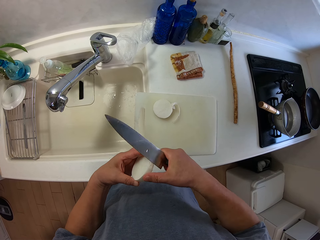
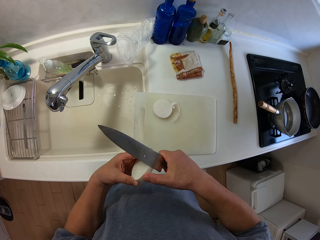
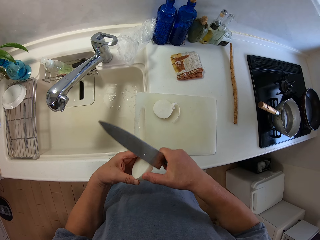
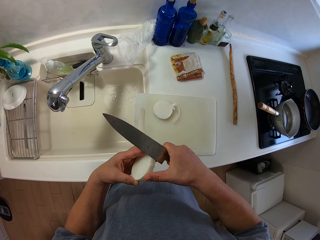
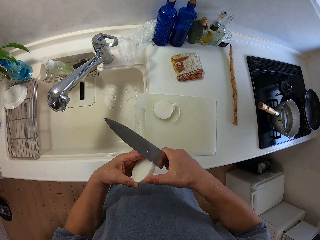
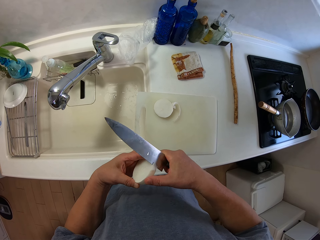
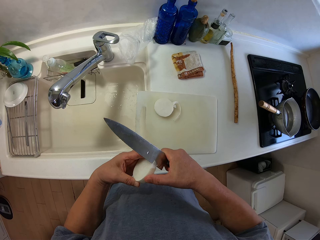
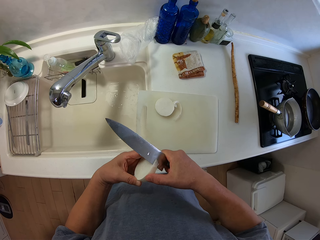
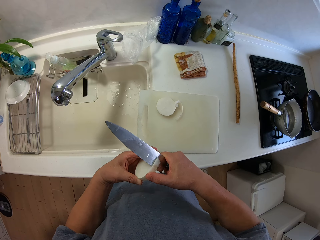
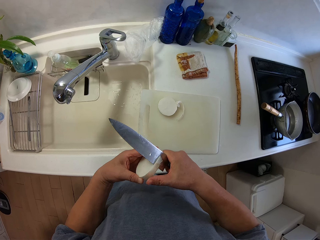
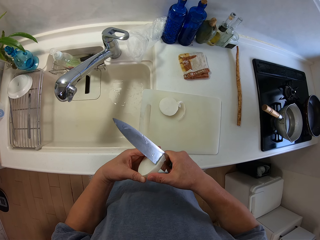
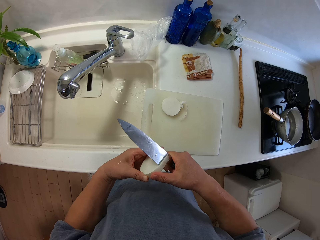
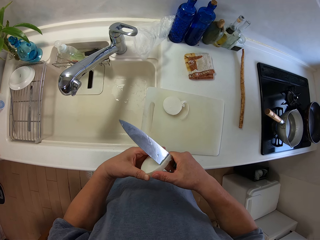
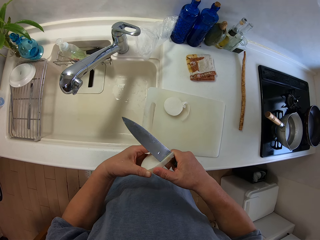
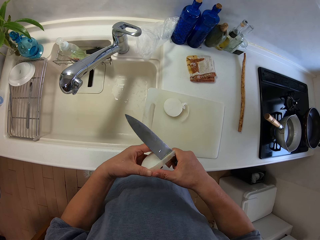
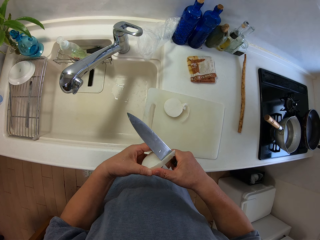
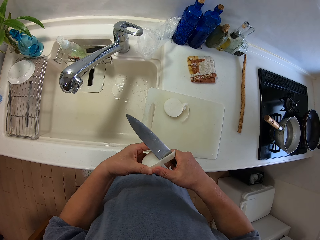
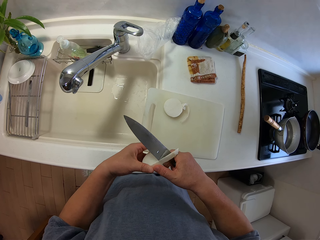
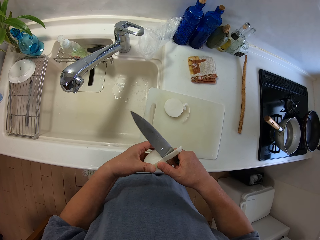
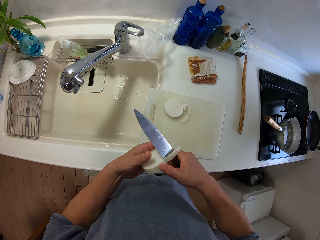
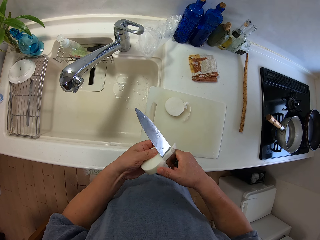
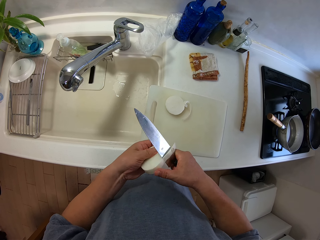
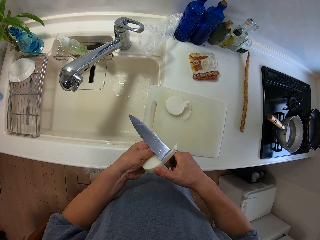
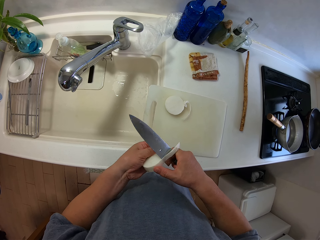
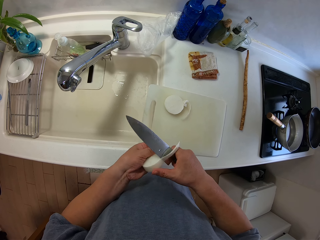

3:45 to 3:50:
The camera wearer peels the cassava.

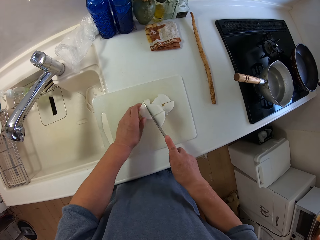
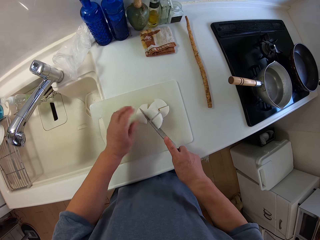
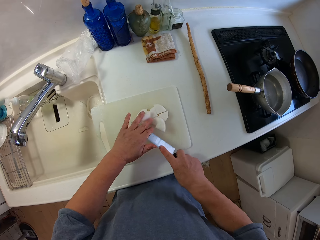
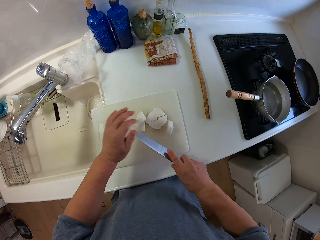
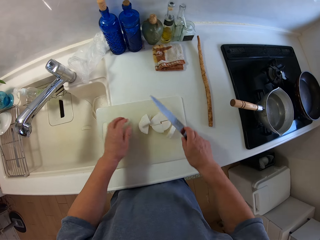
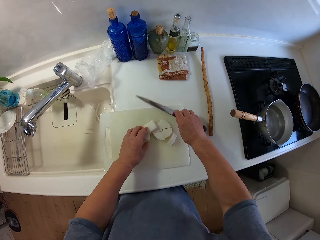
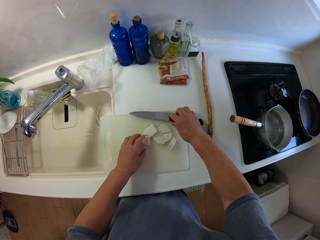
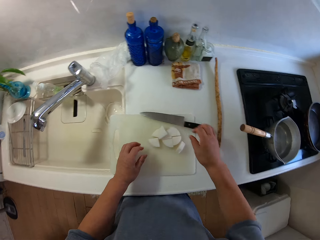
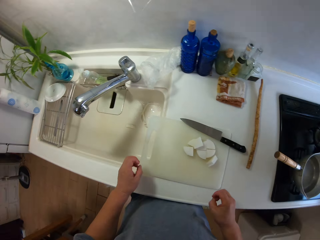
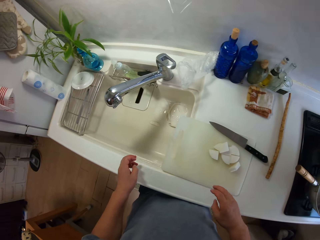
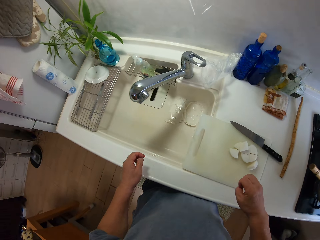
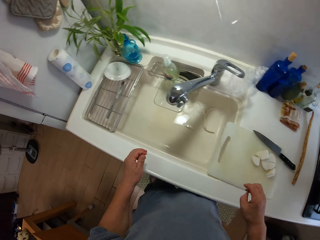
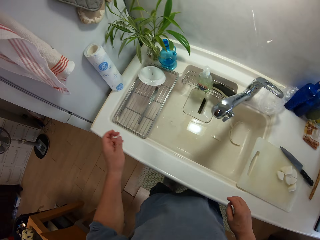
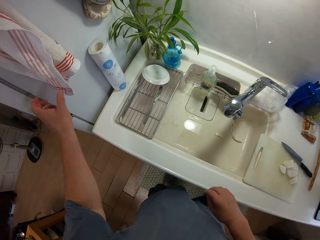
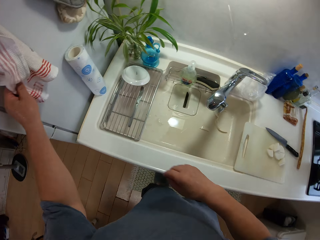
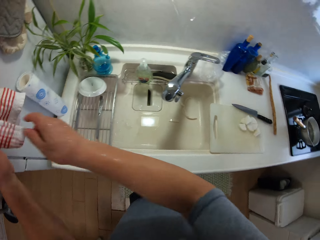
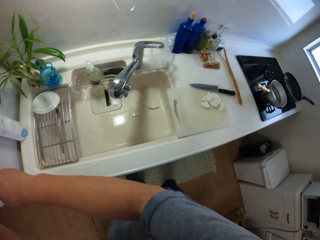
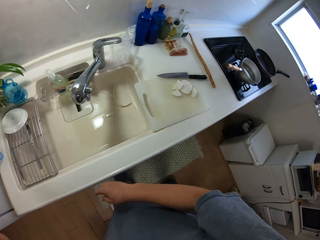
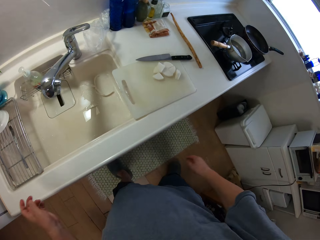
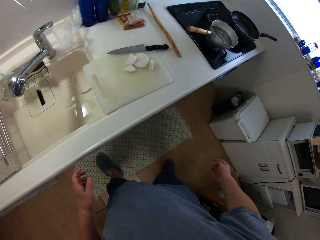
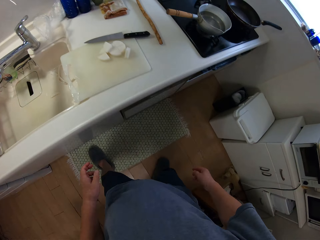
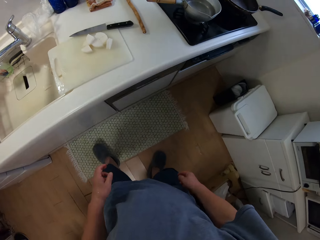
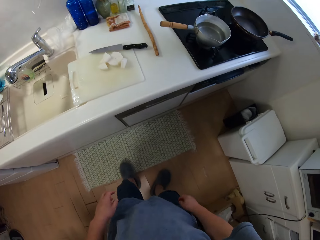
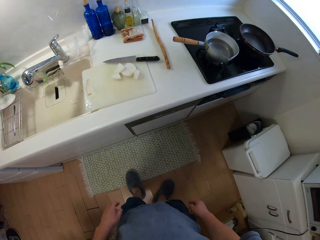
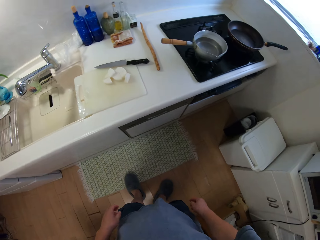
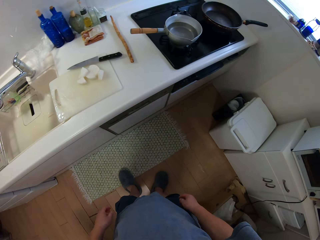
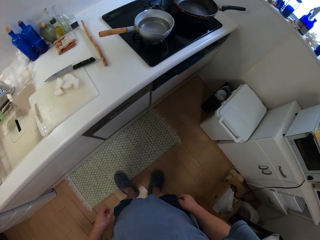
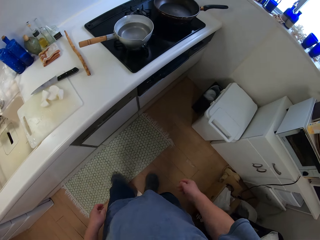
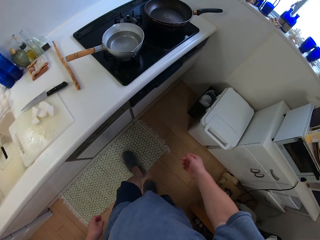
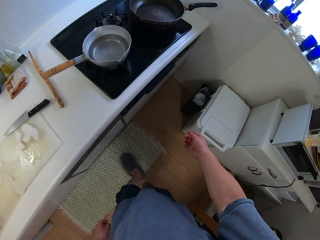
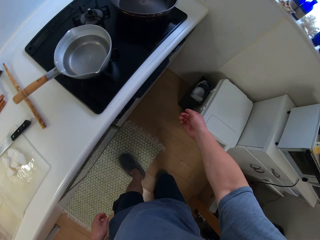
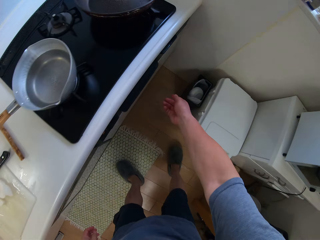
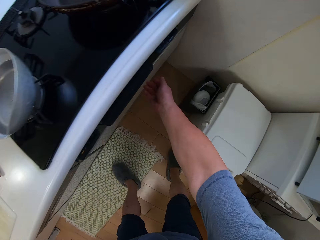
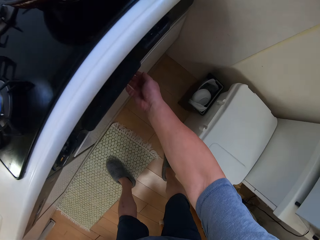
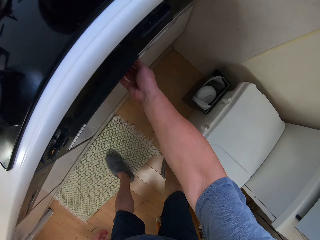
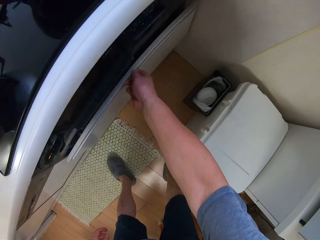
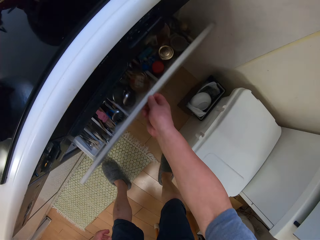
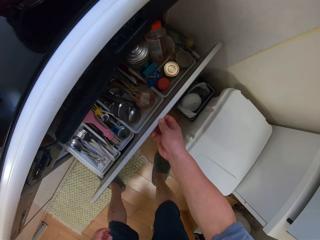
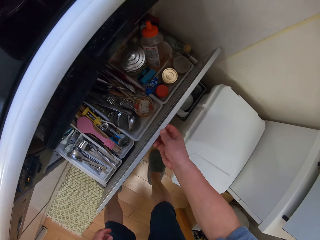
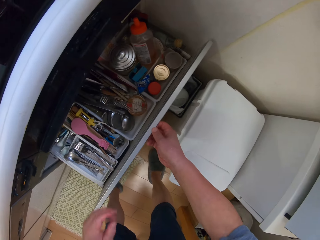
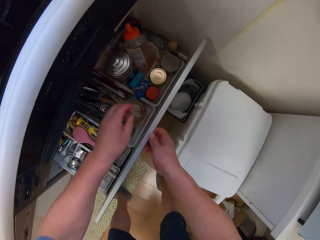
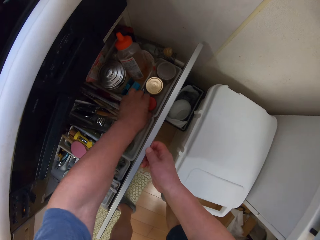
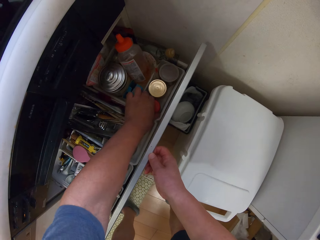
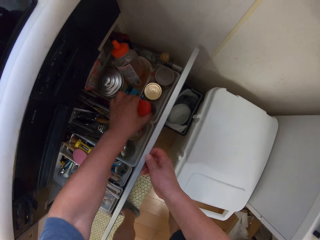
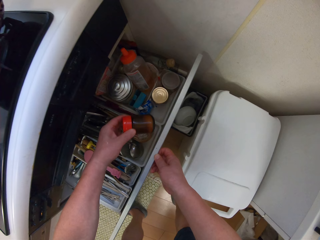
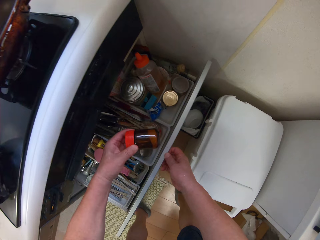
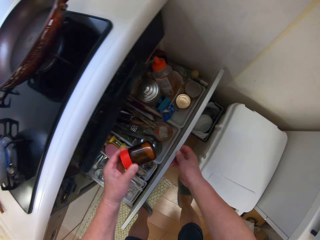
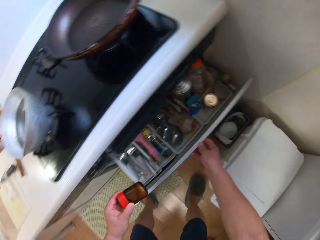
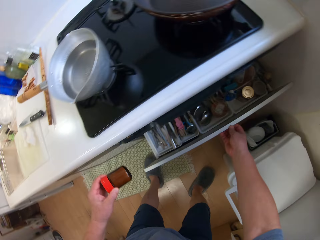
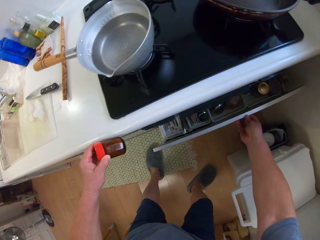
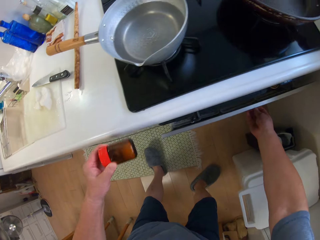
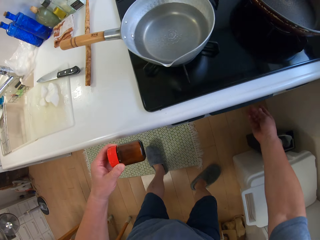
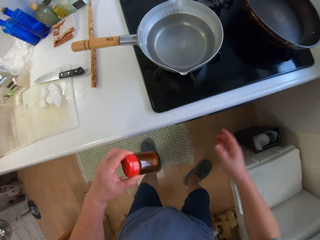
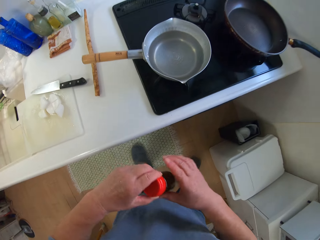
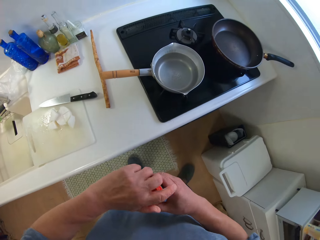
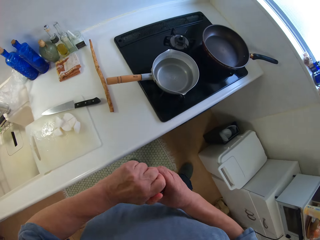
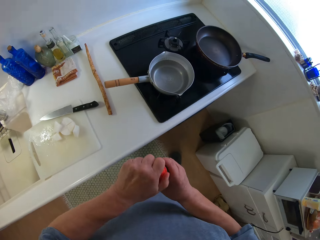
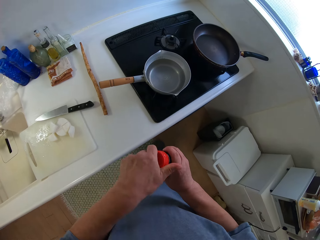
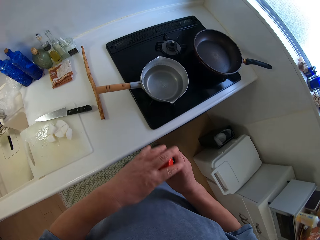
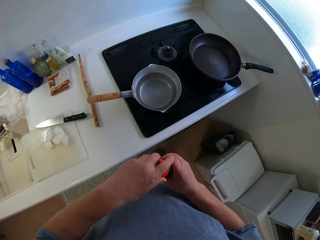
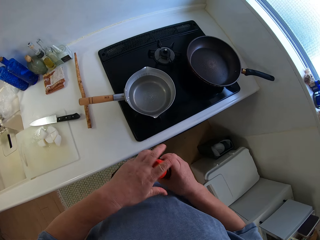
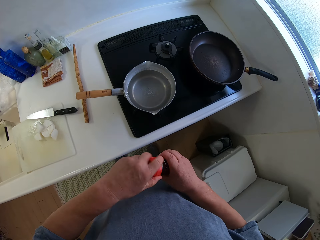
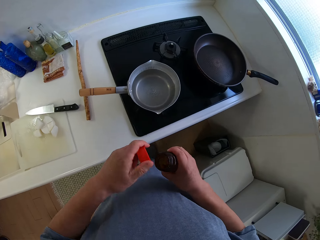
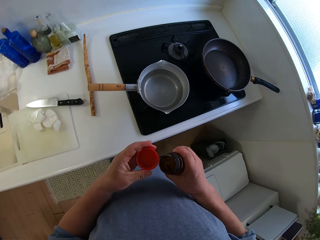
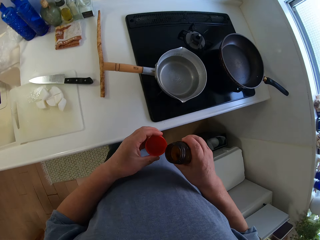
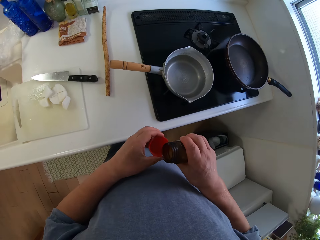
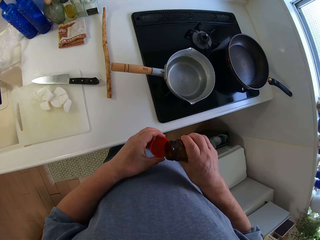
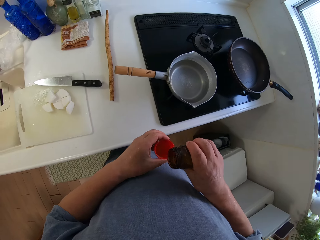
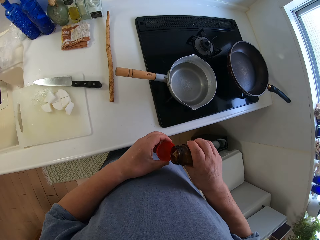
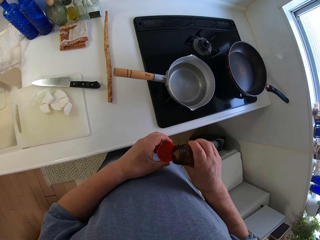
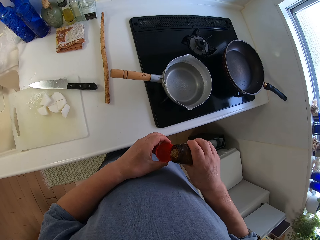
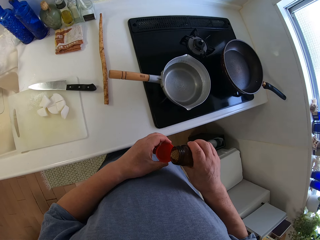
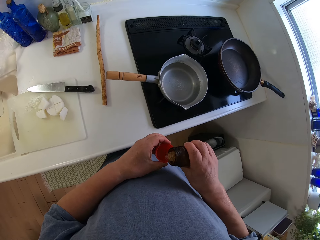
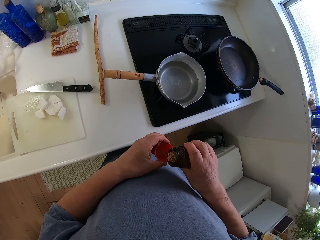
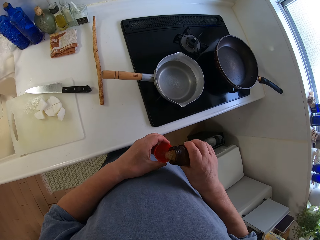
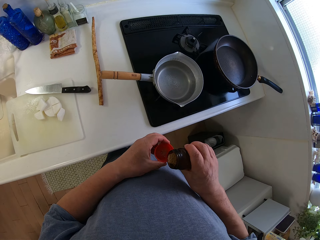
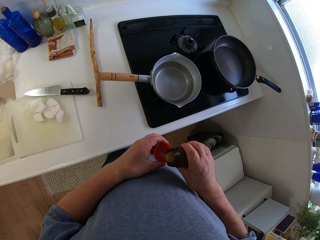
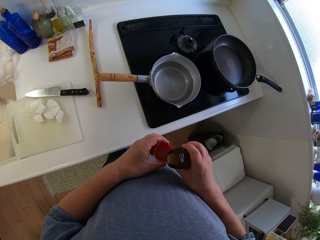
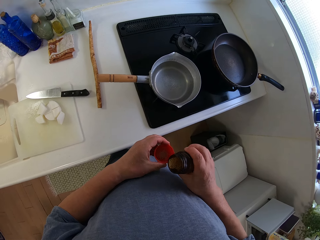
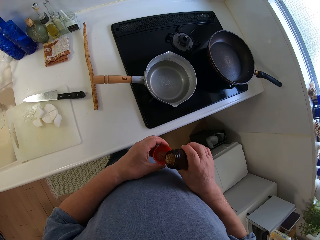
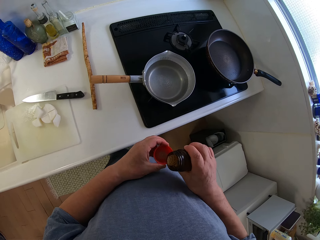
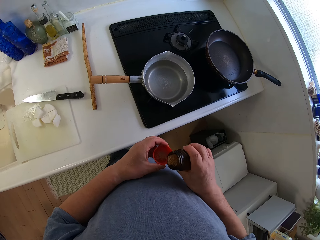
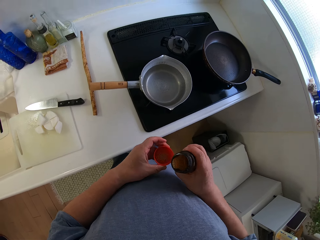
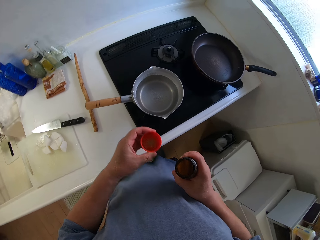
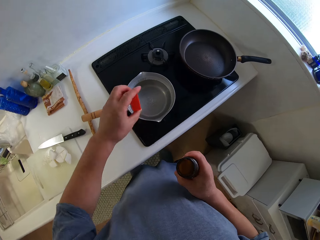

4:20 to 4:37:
The camera wearer places the knife on the chopping board. He walks towards the towel and wipes his hands with the towel. He looks in the room. He opens a drawer. He picks the spice from the drawer. He shakes the spice. He opens the spice. He pours the spice on the lid.
